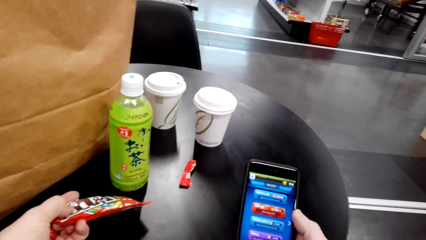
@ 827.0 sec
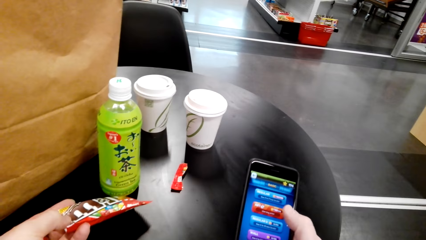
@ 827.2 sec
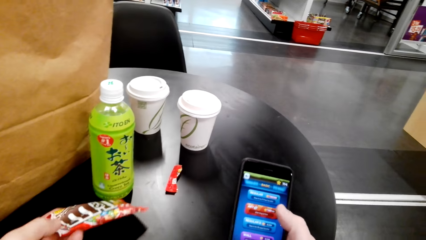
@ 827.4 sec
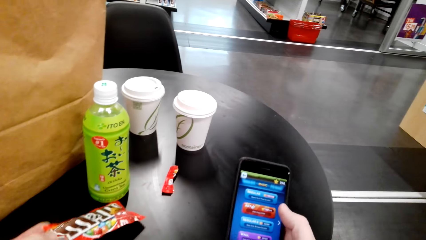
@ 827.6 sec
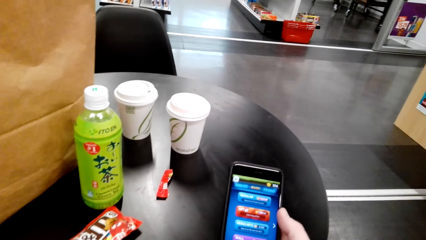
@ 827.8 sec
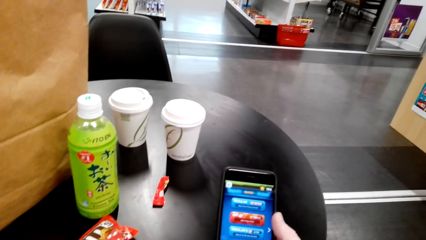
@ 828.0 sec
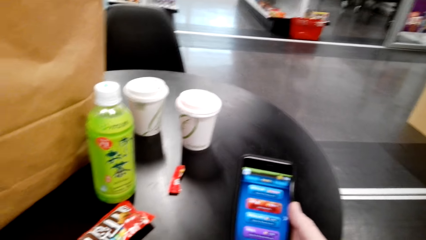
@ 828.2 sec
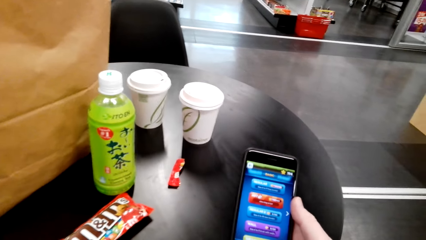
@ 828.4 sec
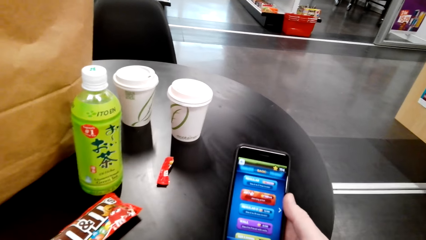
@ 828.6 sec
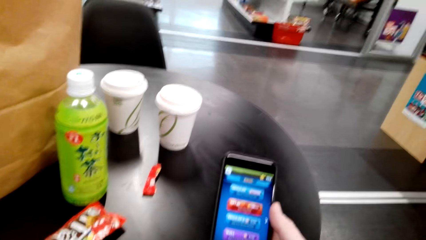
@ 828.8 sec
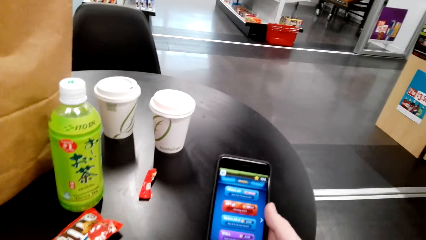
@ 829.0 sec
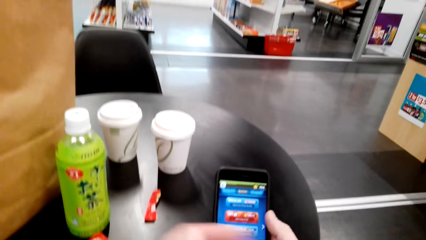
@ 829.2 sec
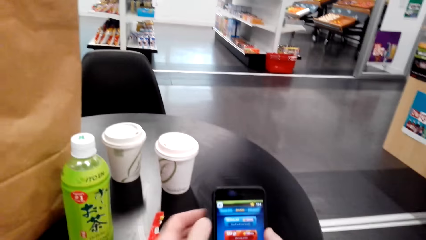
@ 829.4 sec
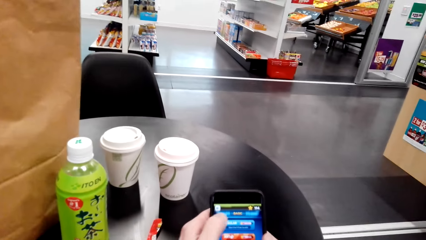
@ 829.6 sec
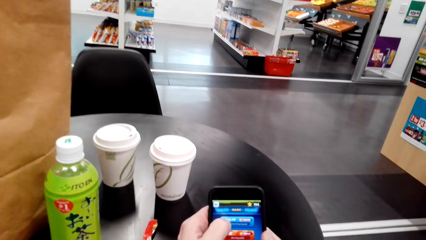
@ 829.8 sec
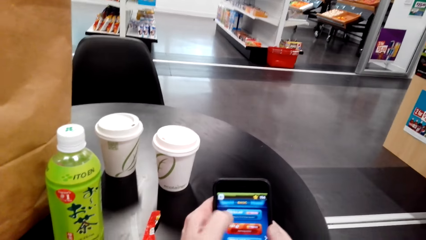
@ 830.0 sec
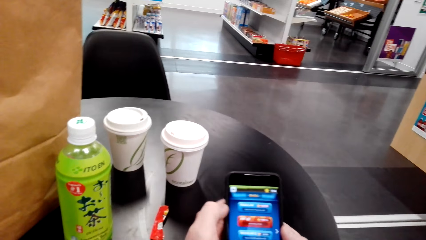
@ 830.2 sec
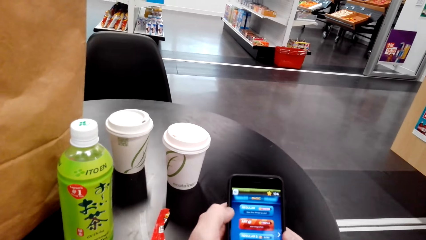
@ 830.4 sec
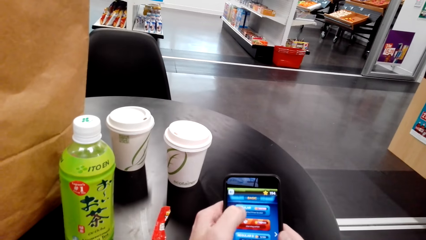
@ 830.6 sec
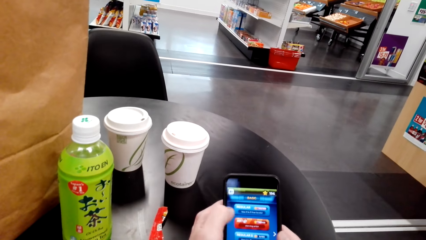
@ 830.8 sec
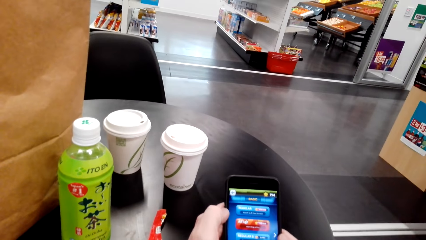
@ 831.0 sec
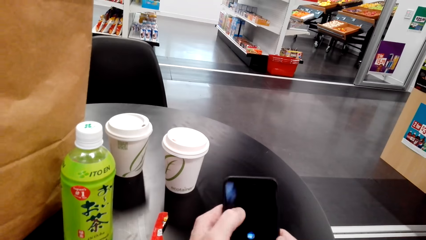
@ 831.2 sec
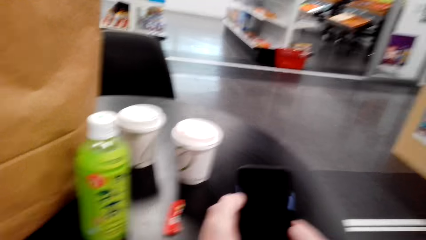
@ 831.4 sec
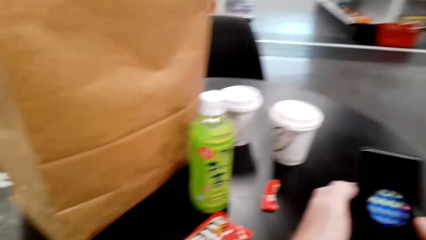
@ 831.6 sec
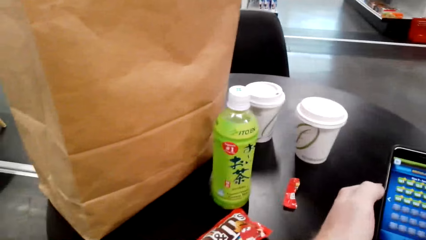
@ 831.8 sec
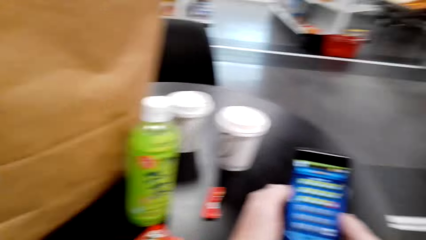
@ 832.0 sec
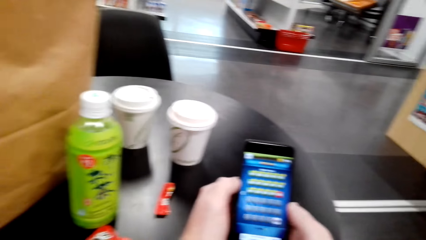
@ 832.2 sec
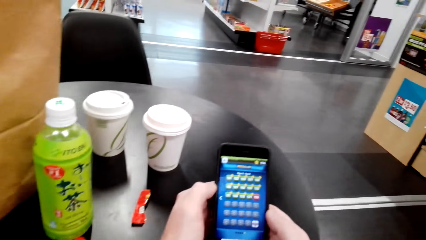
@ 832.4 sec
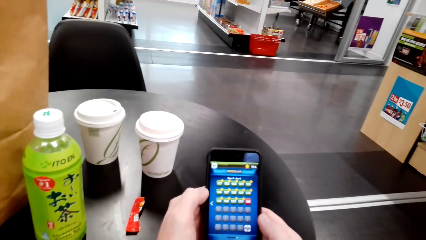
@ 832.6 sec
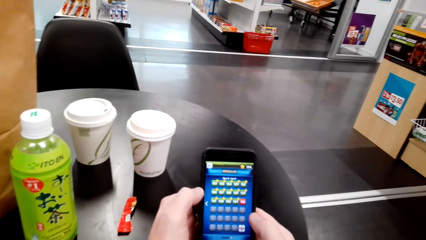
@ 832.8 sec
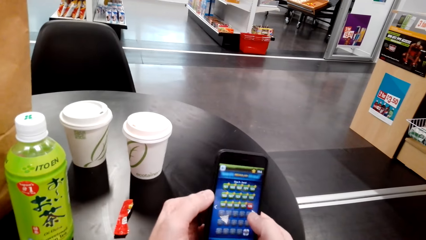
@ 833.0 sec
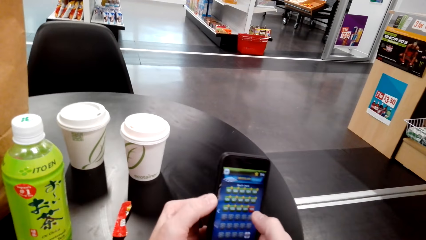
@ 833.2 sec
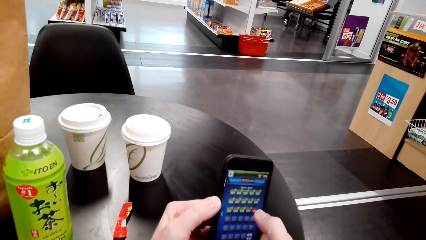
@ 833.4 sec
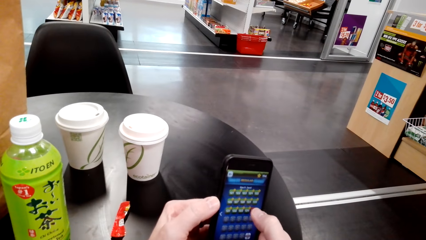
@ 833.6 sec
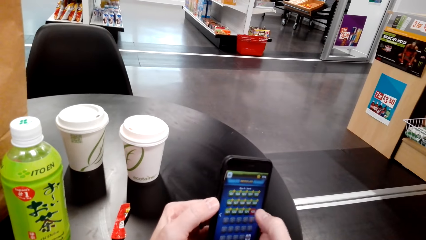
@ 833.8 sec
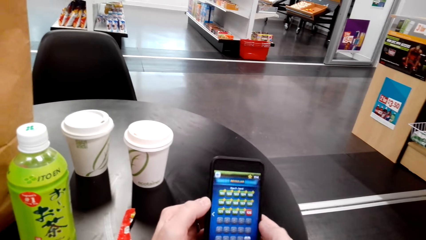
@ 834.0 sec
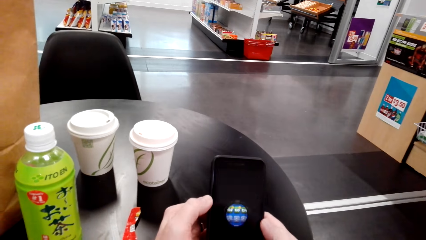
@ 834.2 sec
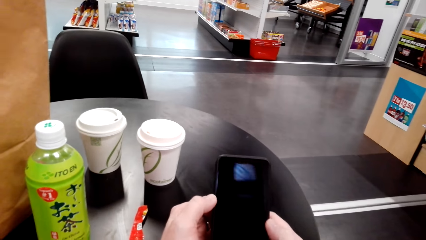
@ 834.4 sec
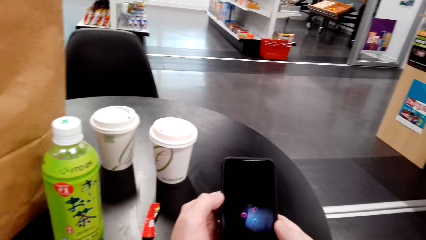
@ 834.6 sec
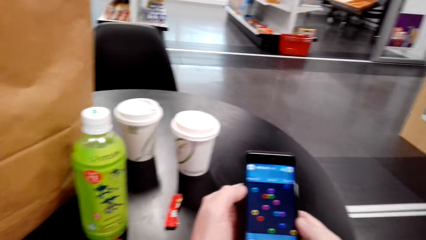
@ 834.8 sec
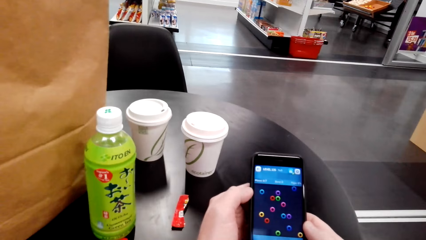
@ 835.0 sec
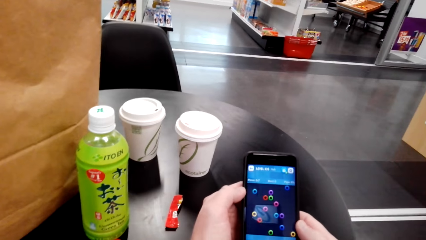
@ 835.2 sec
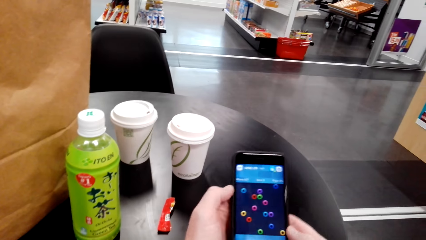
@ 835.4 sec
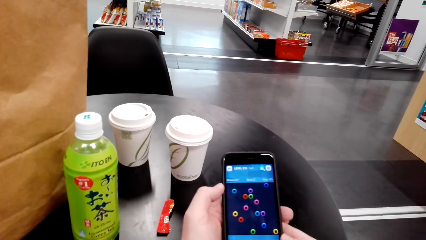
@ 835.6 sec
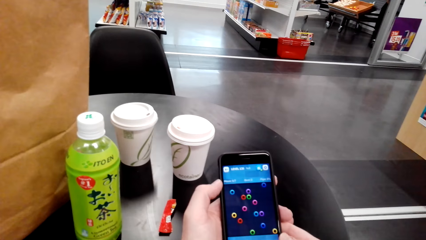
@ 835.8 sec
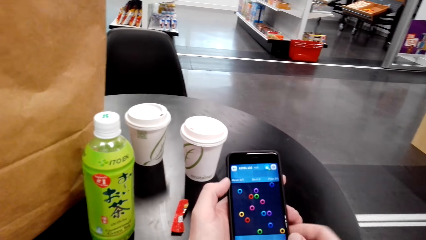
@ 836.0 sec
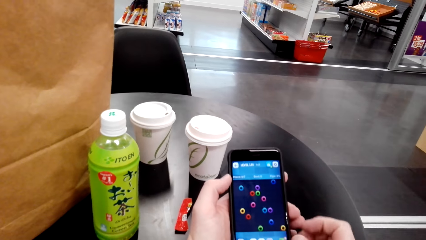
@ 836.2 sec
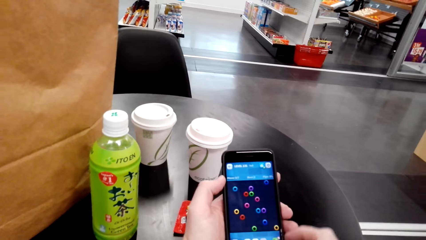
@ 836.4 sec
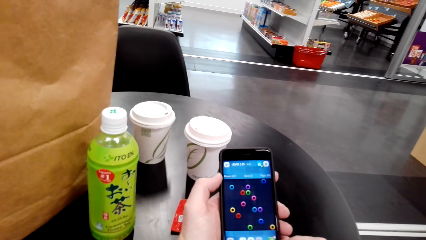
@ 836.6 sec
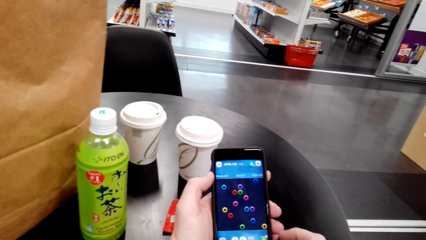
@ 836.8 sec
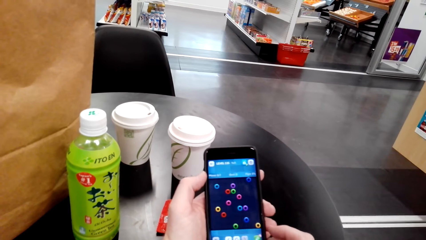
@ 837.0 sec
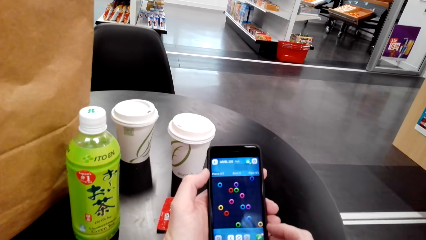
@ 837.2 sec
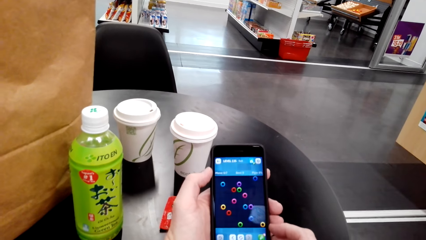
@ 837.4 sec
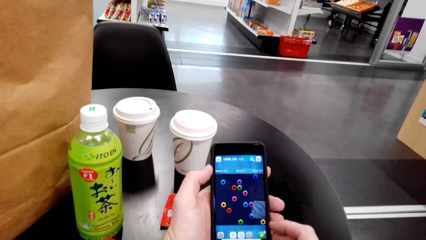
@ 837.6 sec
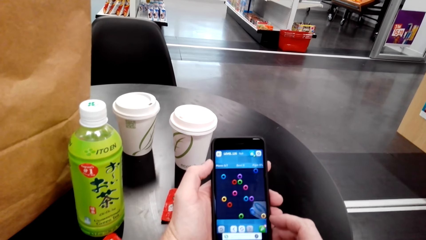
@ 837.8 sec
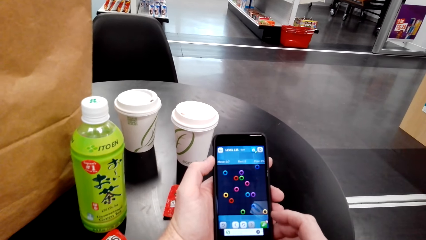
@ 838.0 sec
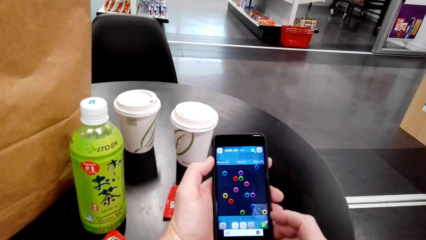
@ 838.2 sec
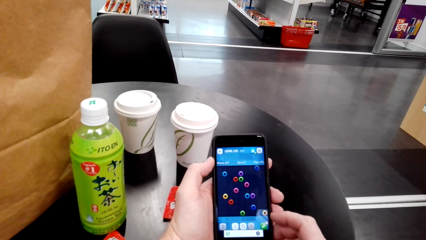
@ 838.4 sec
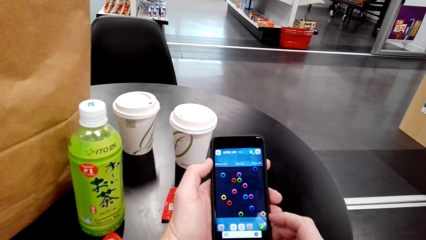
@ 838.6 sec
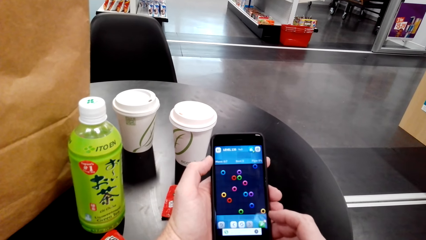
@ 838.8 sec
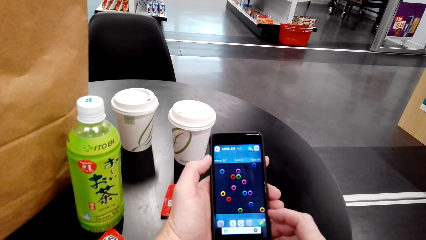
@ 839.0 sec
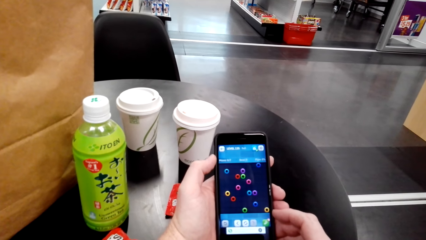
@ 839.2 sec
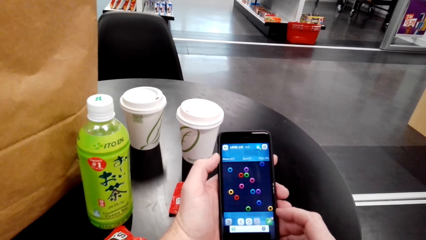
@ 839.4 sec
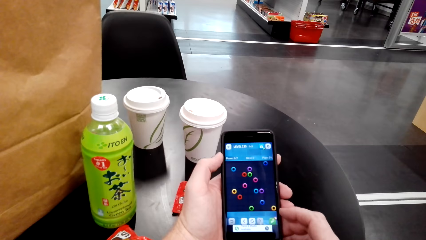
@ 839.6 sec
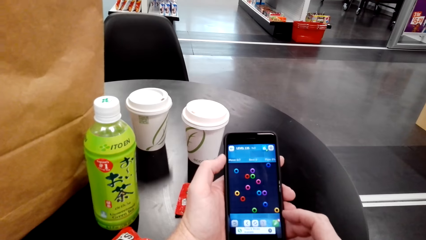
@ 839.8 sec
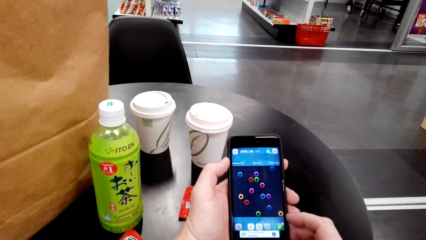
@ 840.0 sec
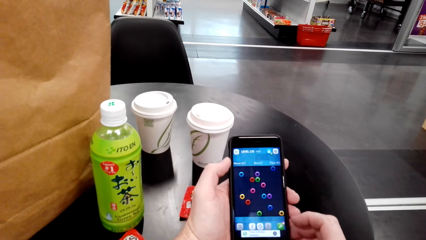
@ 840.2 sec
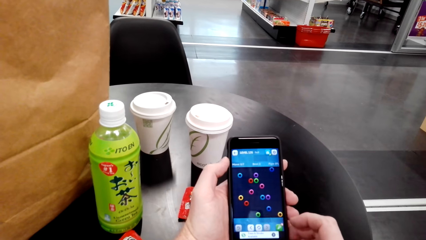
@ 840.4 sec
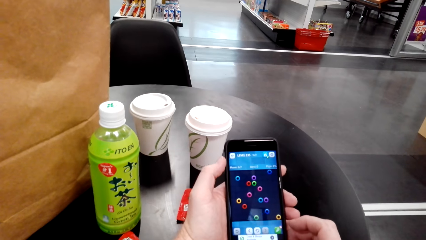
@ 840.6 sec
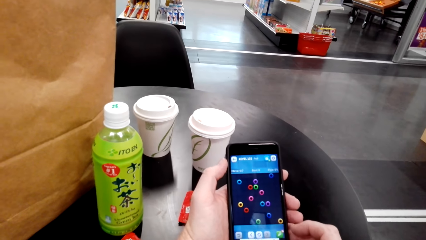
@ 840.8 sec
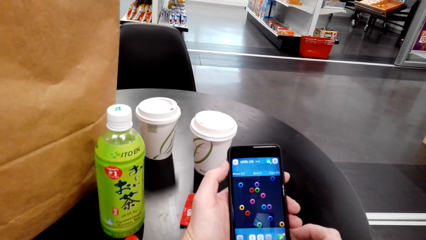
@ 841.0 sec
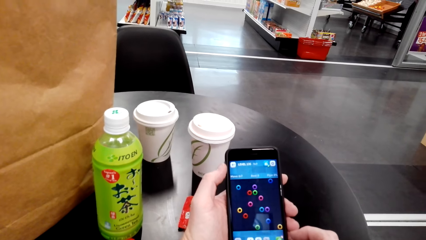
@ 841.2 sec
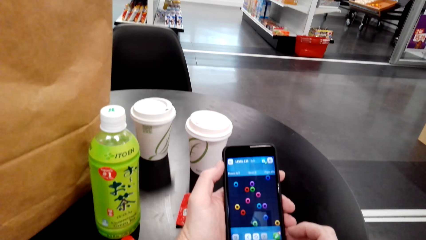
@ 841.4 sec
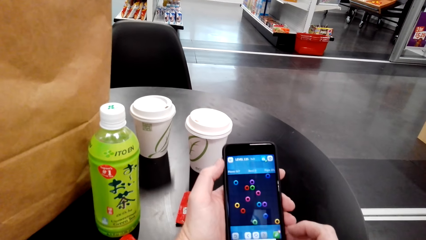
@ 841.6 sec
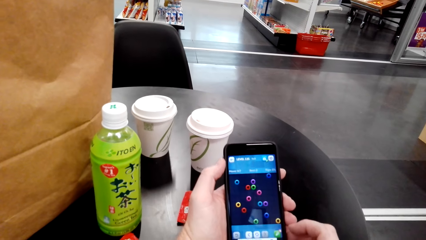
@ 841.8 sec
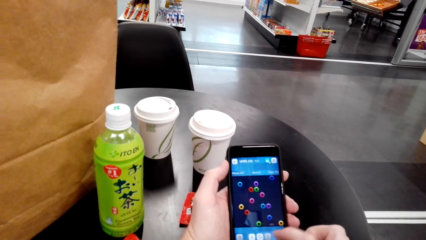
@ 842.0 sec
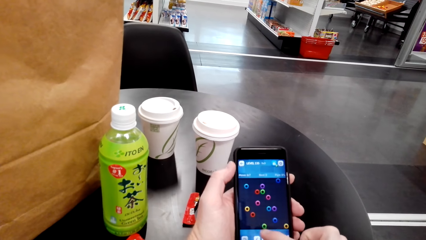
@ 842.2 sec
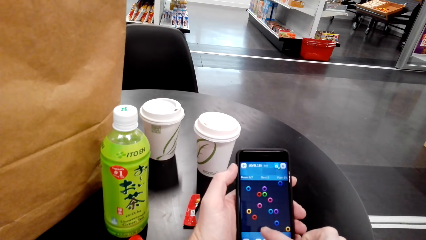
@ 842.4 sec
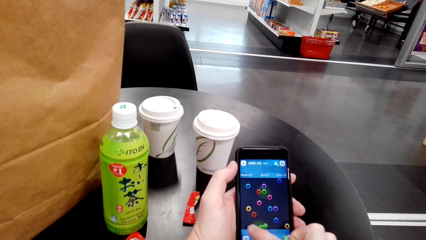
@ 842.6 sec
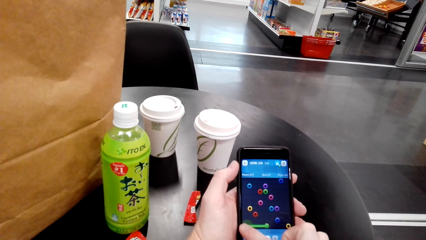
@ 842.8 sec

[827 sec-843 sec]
The camera wearer plays a game on the phone.
